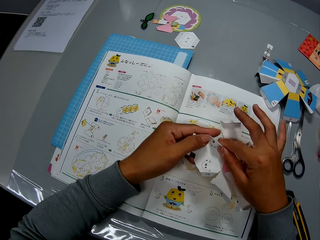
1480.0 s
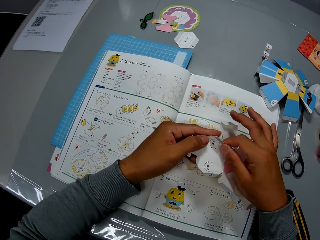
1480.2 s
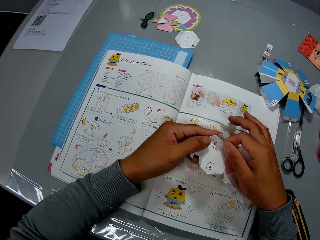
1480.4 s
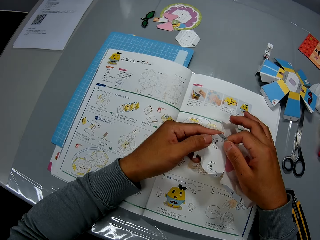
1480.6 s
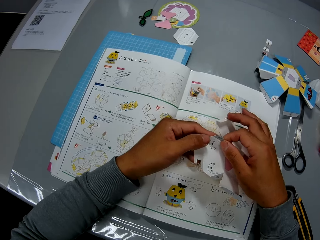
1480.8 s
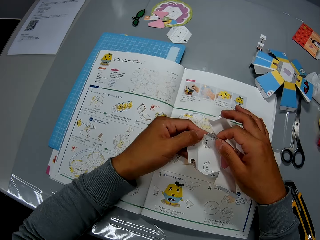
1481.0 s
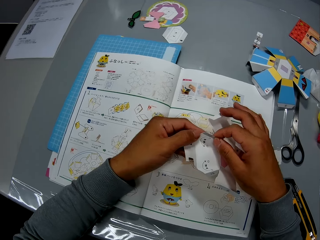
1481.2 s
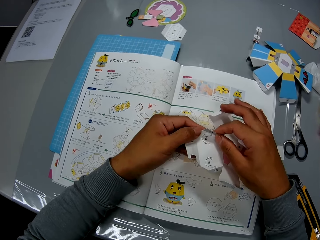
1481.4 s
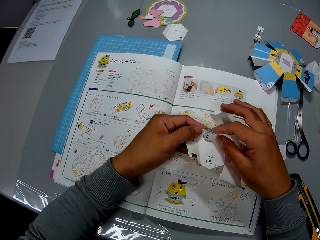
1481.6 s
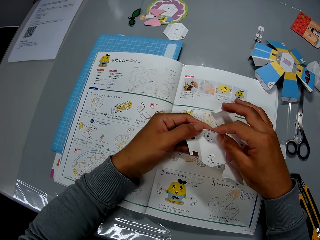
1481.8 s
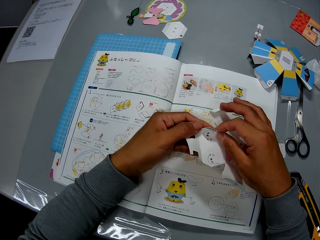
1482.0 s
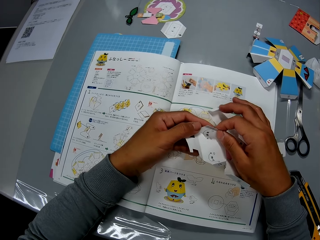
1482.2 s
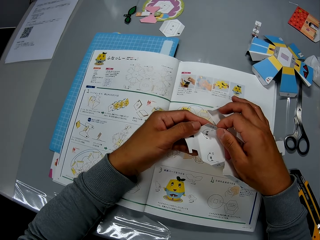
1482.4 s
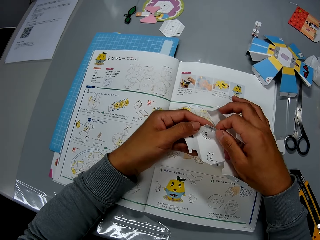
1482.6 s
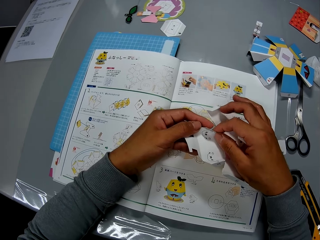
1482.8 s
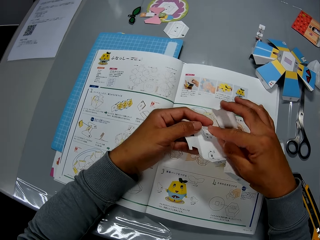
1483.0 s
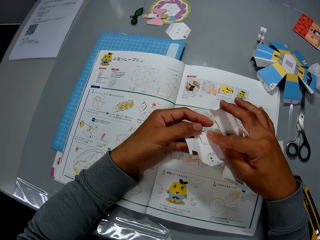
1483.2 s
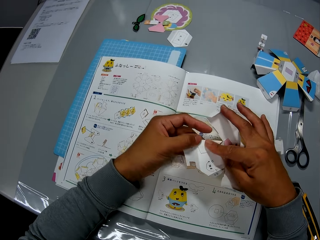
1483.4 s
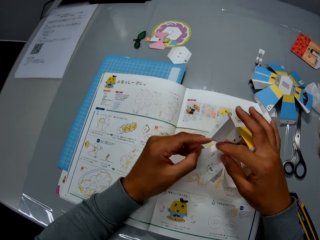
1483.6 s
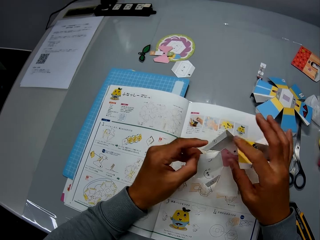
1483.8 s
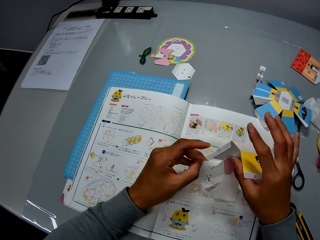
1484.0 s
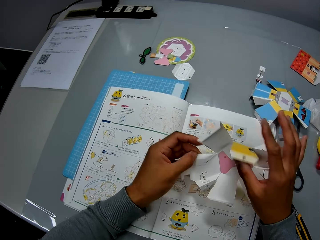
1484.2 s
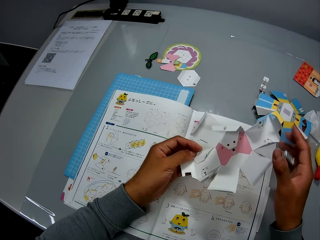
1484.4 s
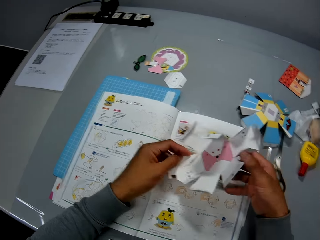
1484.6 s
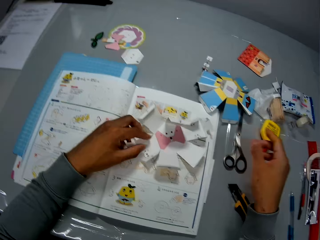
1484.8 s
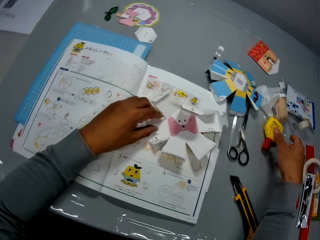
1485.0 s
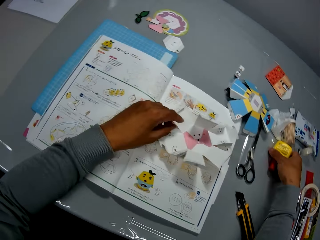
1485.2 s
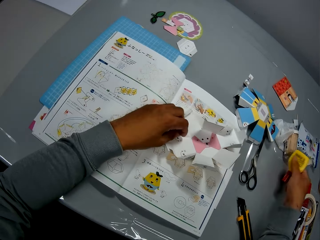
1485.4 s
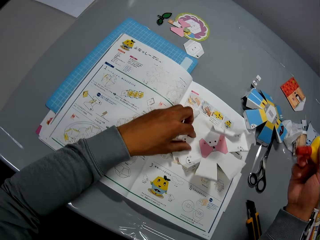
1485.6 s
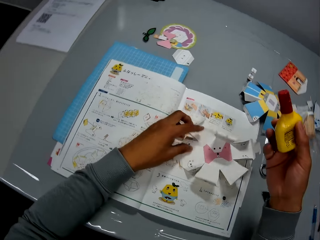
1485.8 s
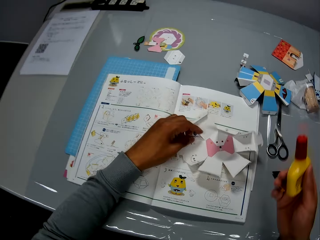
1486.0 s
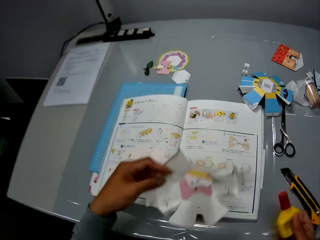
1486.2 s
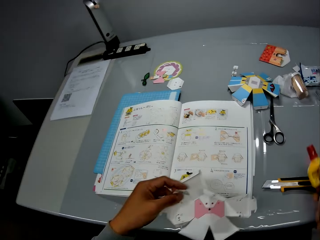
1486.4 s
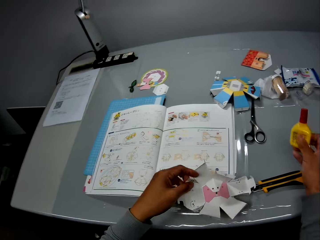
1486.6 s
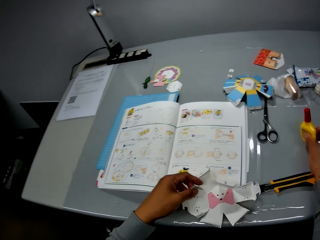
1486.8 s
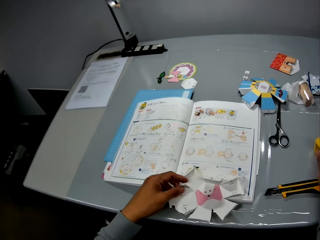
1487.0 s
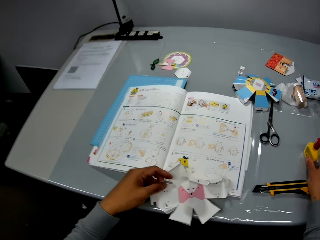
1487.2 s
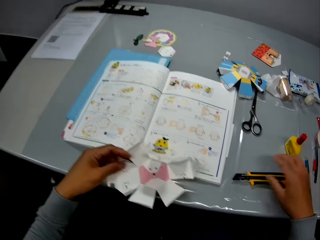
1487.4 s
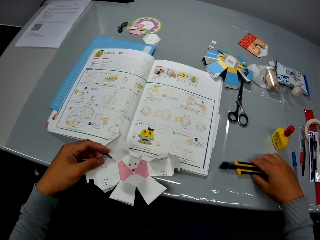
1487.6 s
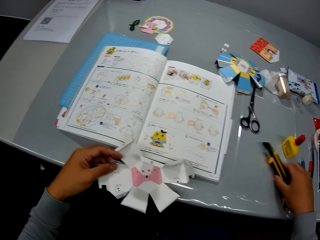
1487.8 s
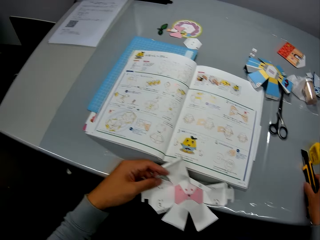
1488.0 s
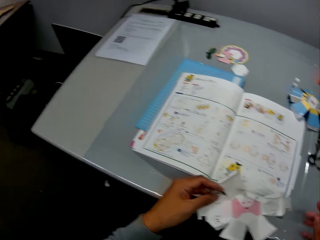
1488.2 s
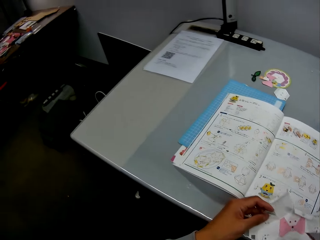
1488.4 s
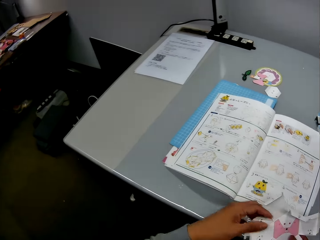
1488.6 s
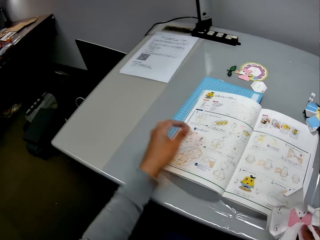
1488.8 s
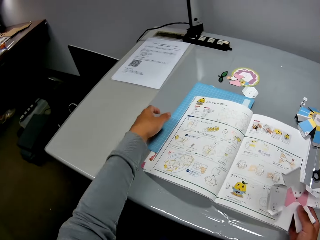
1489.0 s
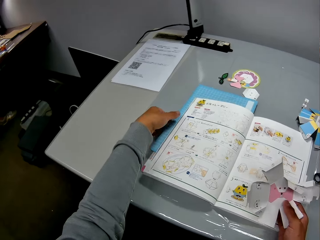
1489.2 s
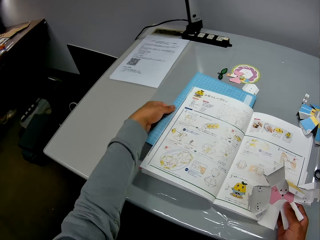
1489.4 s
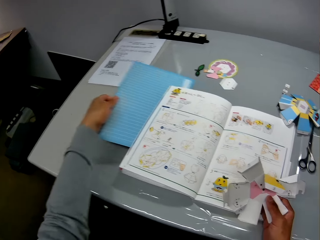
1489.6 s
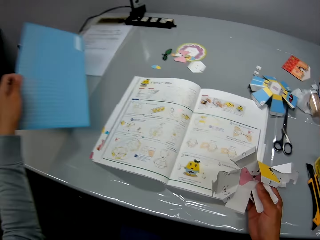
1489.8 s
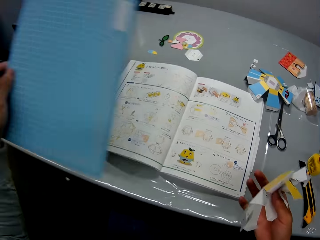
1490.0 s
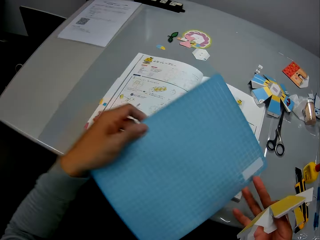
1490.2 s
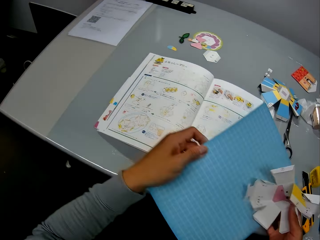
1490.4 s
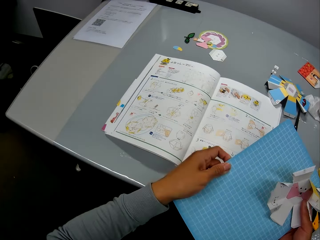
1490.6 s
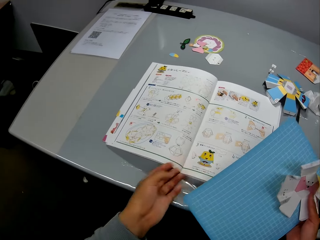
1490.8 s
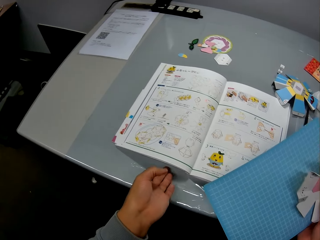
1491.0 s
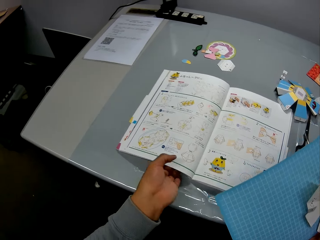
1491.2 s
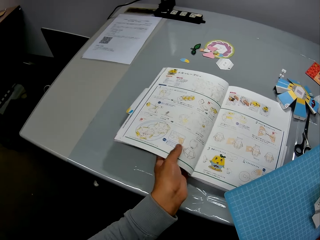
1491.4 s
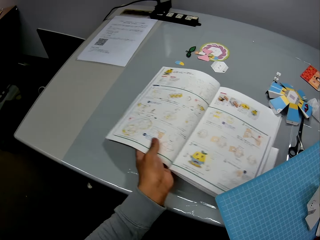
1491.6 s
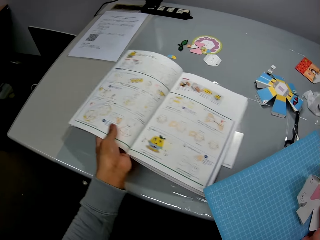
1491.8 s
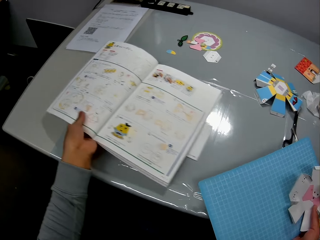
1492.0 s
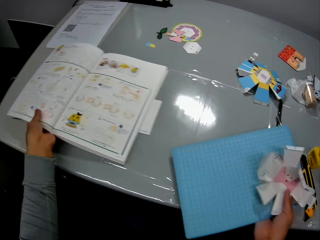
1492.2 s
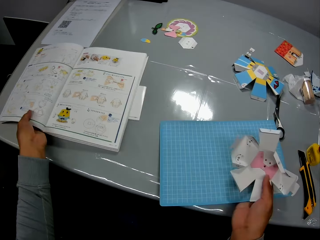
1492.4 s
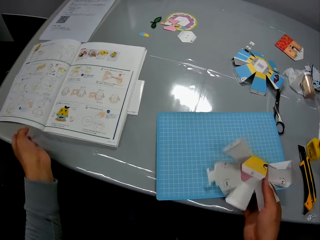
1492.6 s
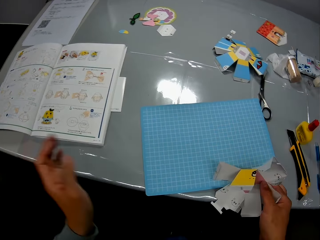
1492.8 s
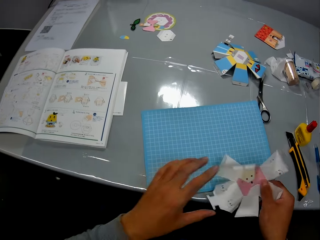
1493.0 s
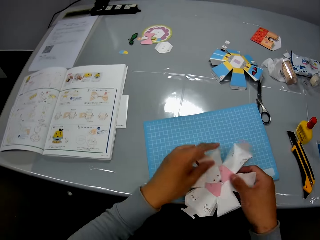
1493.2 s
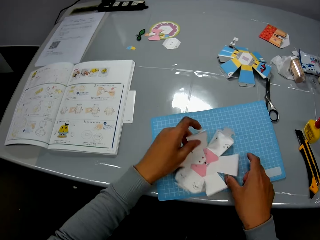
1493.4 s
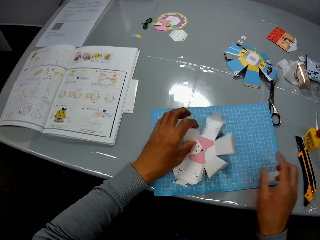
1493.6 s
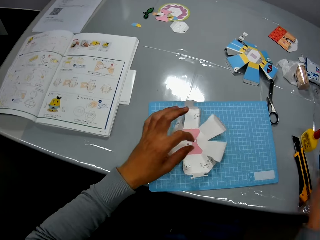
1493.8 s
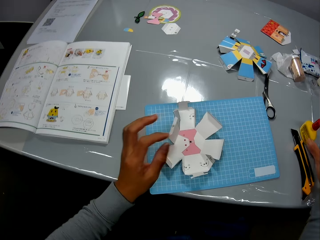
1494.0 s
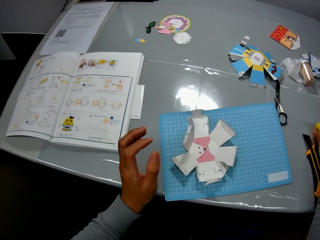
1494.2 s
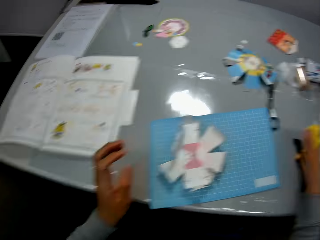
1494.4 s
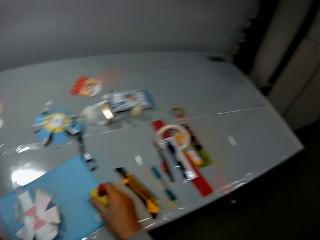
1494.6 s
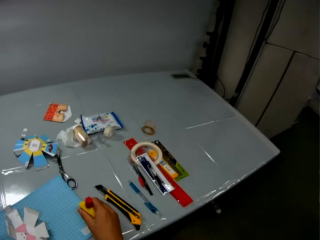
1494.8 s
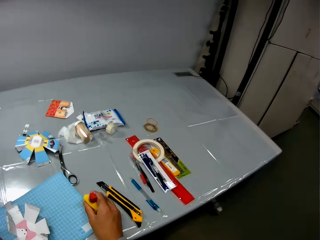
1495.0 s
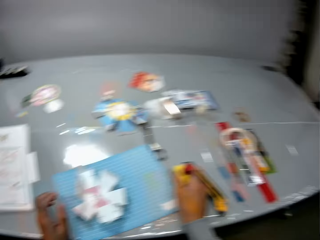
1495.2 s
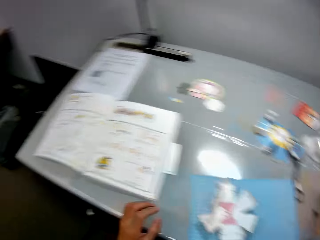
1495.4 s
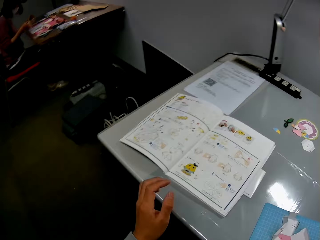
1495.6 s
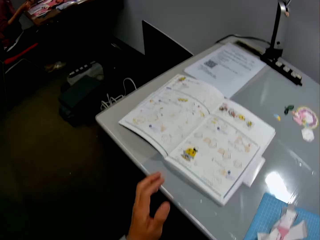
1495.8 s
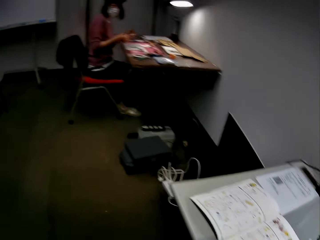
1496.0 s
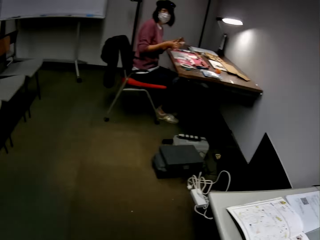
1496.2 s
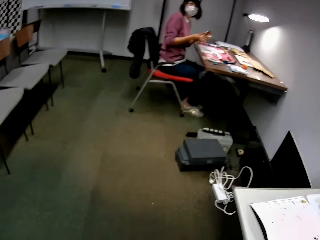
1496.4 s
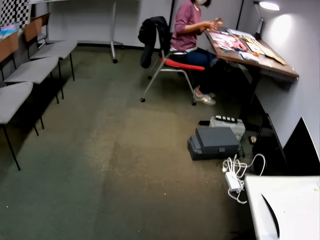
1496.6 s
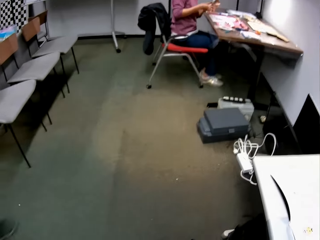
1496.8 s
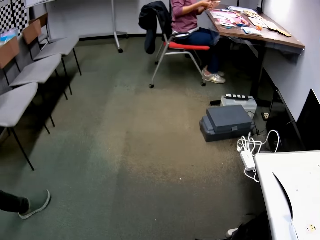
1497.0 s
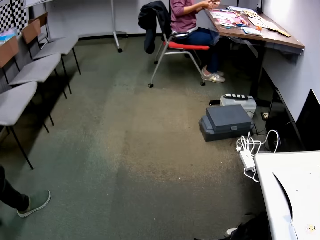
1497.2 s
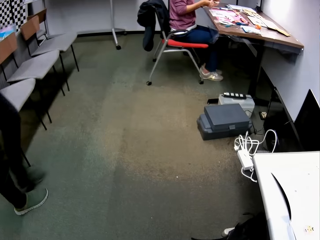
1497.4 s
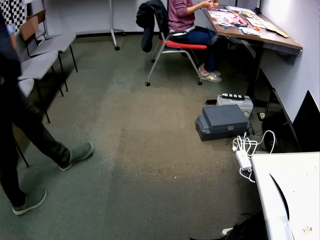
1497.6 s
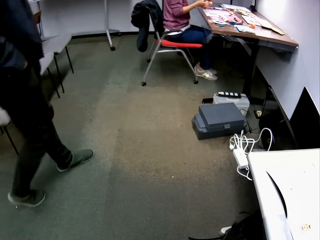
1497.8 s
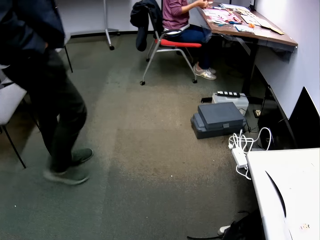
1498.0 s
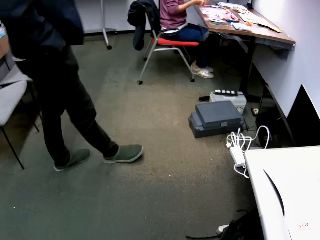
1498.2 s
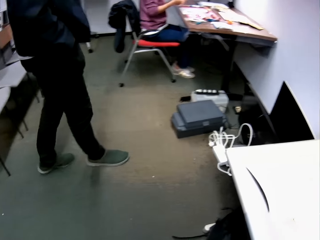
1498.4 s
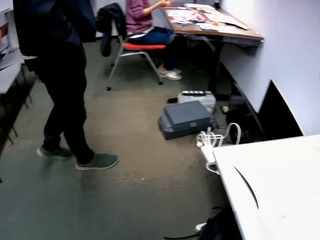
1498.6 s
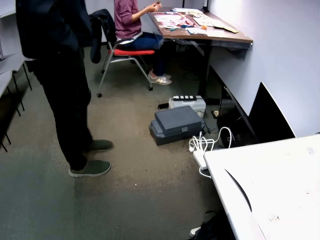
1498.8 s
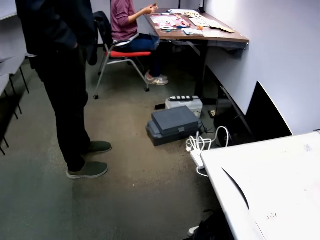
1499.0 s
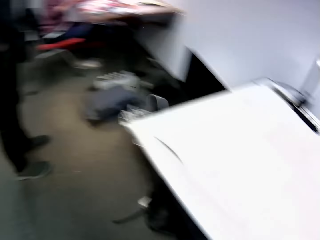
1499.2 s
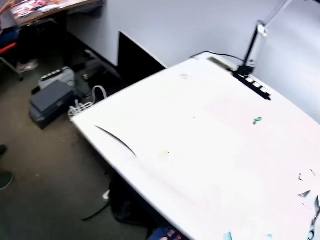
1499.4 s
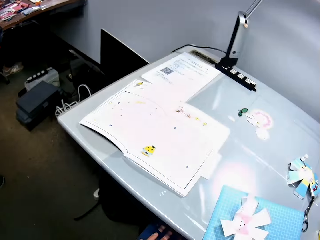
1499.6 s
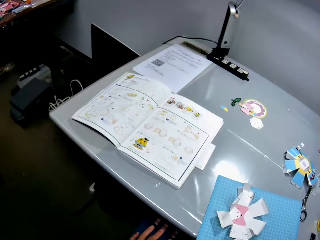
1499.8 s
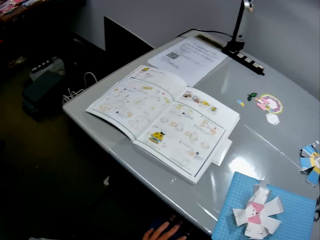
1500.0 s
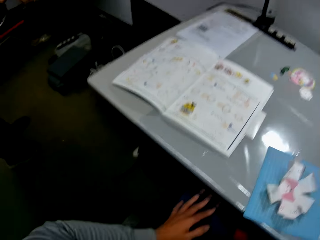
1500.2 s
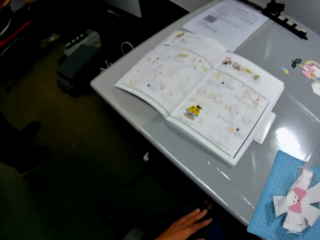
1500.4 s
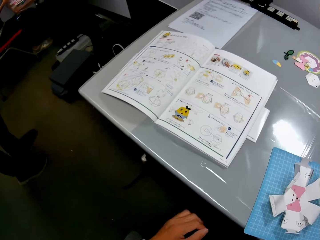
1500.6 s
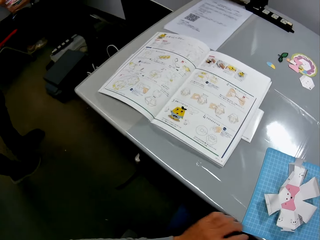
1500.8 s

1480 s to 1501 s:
The camera wearer places the paper cut out on the book. She looks at the paper cut out. She folds the paper cut out. She moves her hand forwards. She holds the glue bottle with her hand. She picks a glue container from the table. She moves the paper glue towards her. She moves the cut out and the glue towards her. She places the glue on the table. She moves her hand towards her. She picks up the utility knife. She moves the utility knife forwards on the table. She holds the paper cut out with both her hands. She moves her hand forwards. She holds the cutting mat with her hand. She brings out a blue sheet in-between the manual booklet on the table. She pulls on the cutting mat with her hand. She places the cutting mat on her other hand. She adjusts the manual booklet on the table. She lifts up the book cover and pages. She pushes the book backwards. She places the cutting mat on the table. She moves her hand towards the cutting mat. She holds the cut out with both her hands. She places the cut out on the cutting mat. She moves her hand forwards. She holds the bottle of glue with her hand, moves the bottle of glue towards her, and picks the glue container from the table. She looks around. She drops the glue container on the table. A woman is sitting at the other end of the room. The camera wearer looks at the woman. A man walks towards the camera wearer, to the middle of the room. The camera wearer looks away from the woman.
